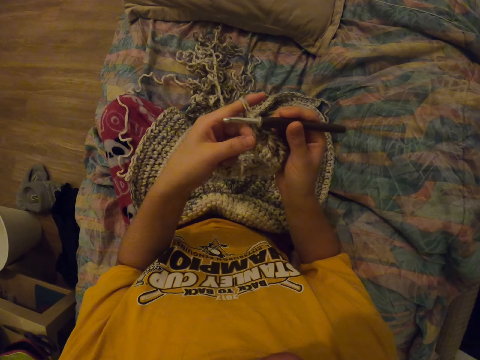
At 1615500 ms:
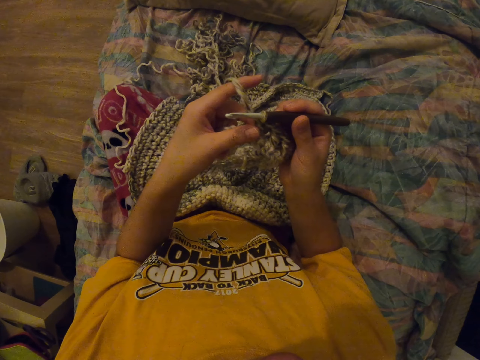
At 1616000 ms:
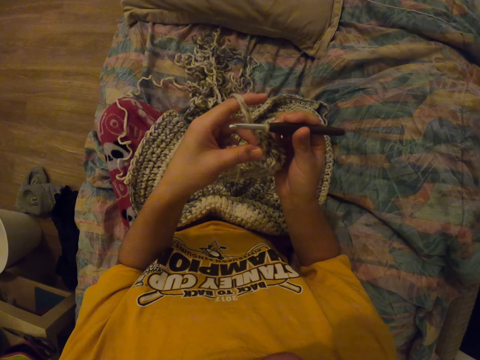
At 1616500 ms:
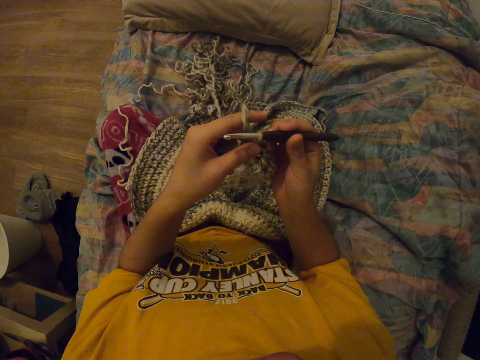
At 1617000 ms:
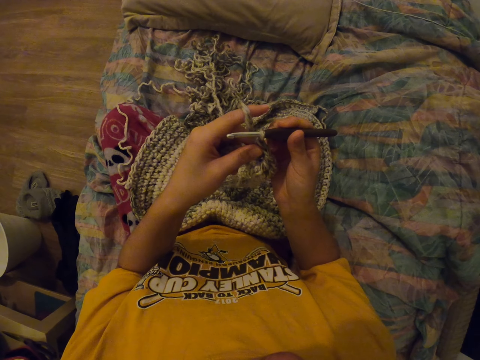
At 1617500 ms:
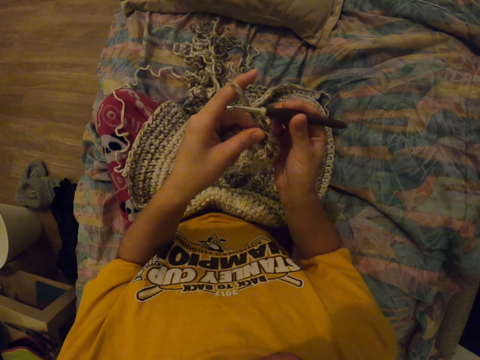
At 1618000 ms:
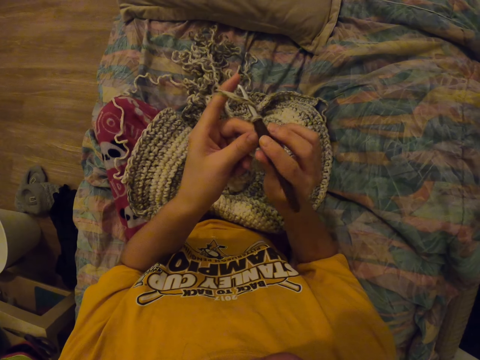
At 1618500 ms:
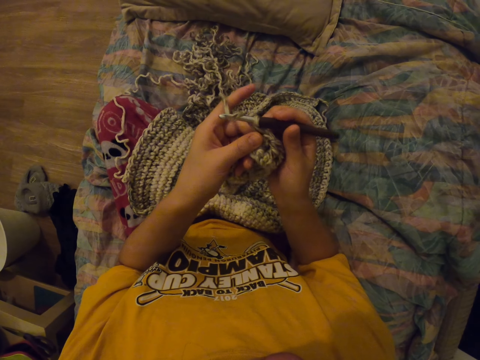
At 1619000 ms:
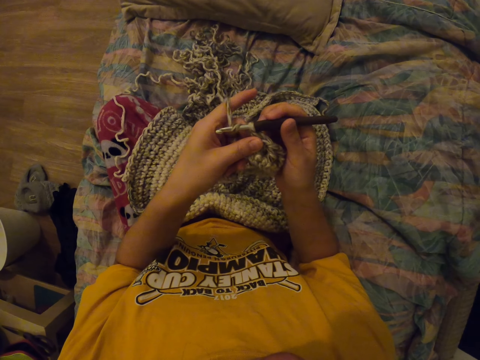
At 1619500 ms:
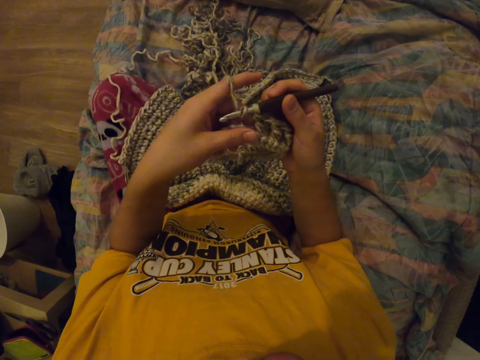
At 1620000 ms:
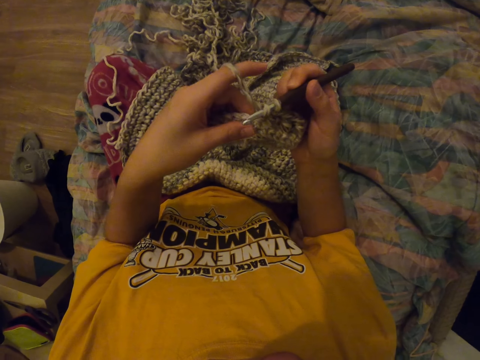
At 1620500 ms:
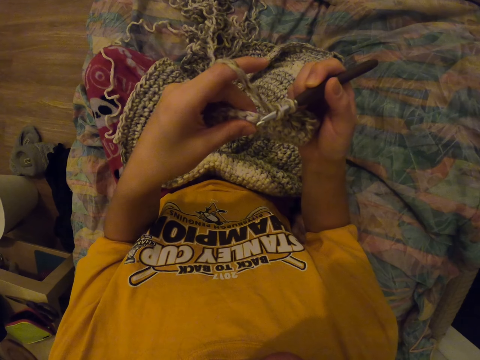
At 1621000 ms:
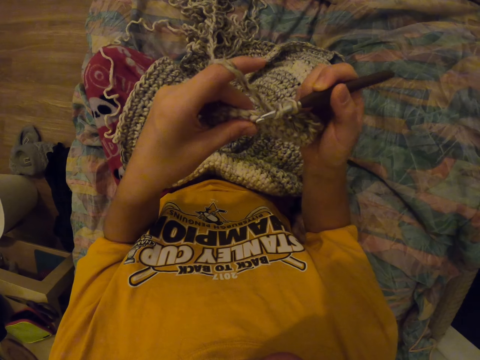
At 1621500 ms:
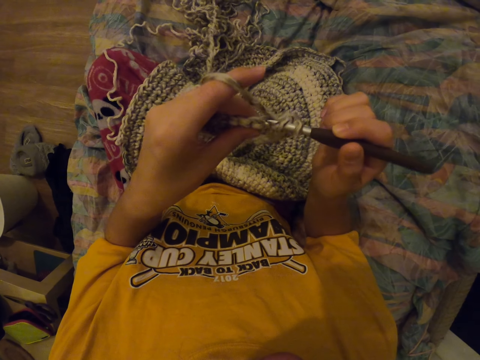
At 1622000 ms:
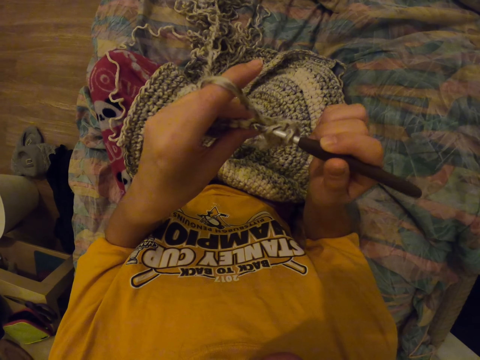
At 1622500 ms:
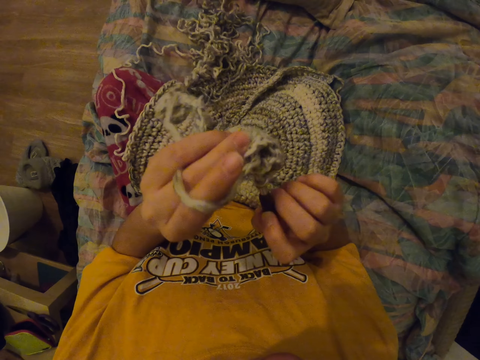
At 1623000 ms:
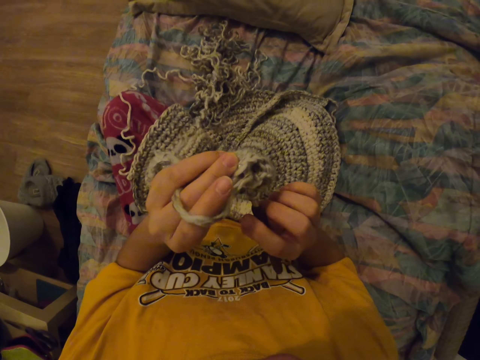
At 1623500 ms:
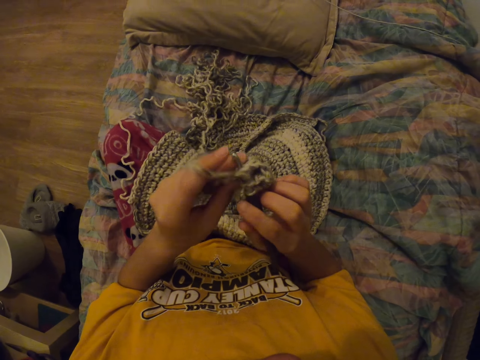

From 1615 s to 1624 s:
The camera wearer adjusts the bag with her left hand. She sews with the punch needle.

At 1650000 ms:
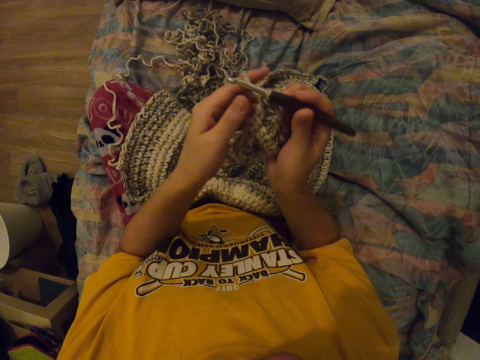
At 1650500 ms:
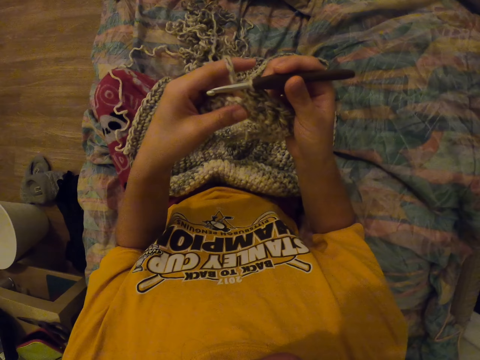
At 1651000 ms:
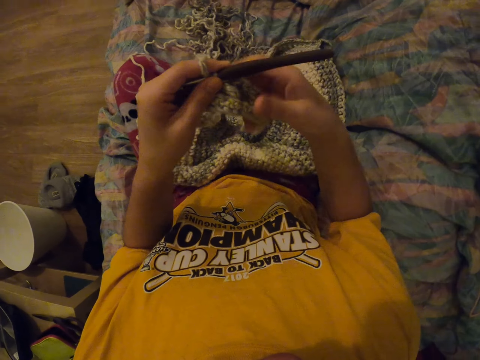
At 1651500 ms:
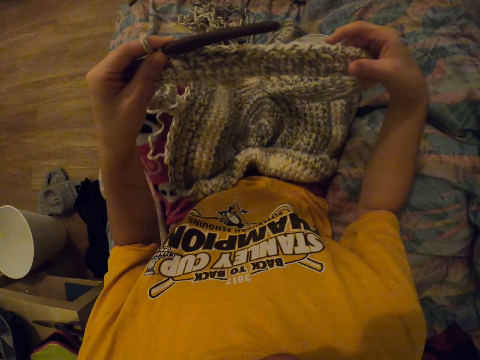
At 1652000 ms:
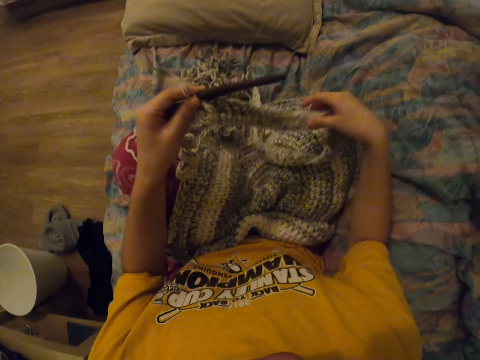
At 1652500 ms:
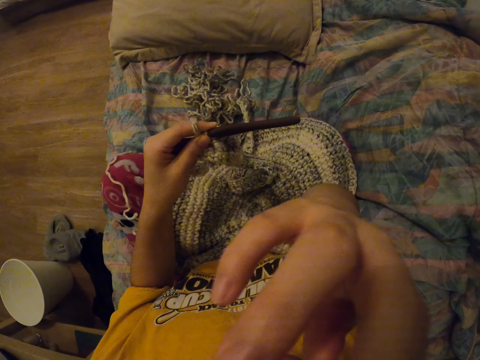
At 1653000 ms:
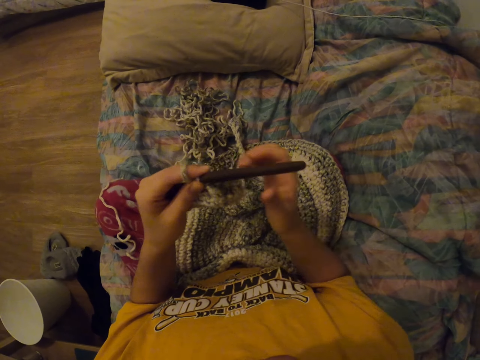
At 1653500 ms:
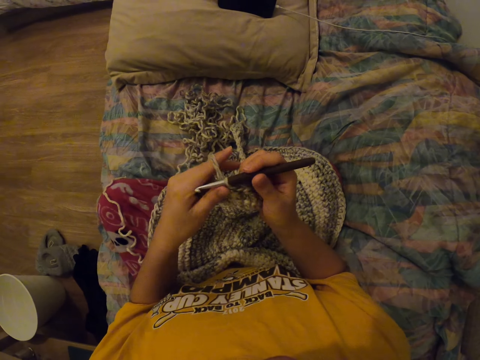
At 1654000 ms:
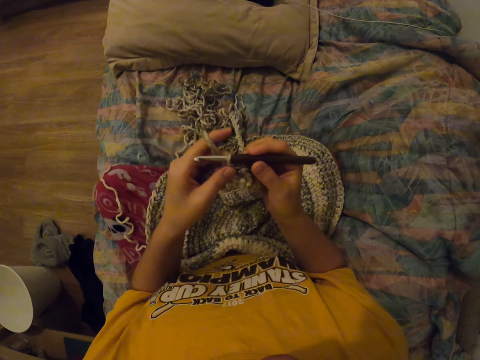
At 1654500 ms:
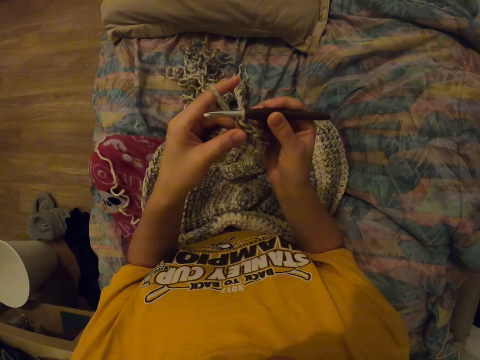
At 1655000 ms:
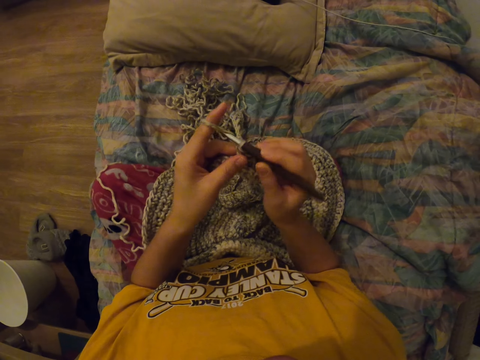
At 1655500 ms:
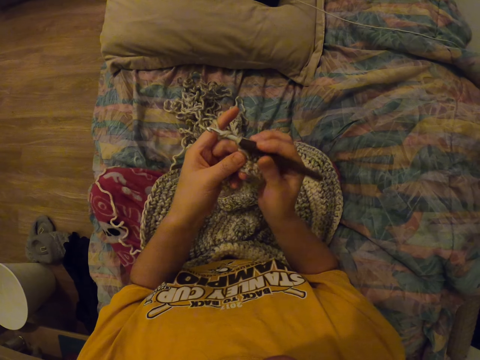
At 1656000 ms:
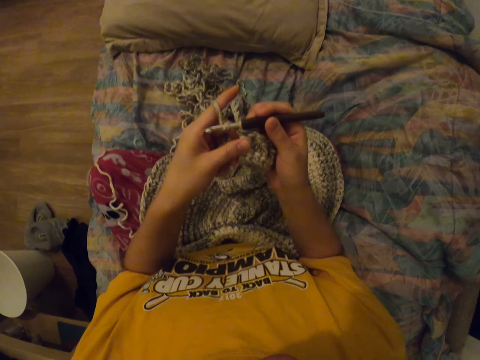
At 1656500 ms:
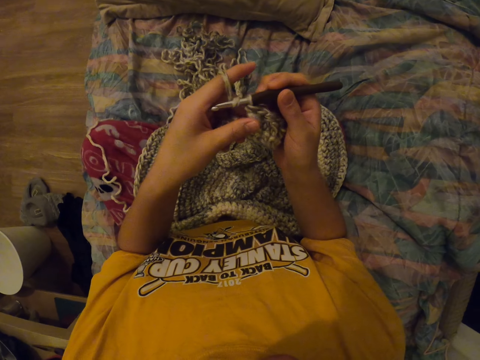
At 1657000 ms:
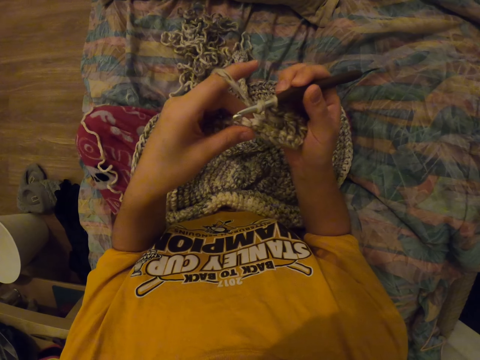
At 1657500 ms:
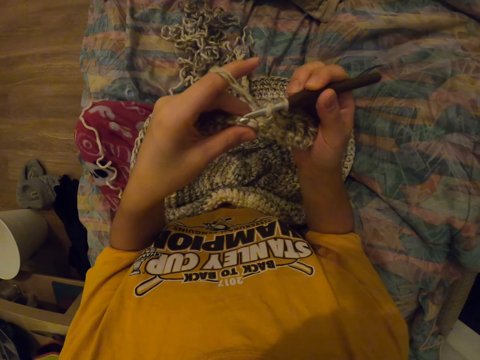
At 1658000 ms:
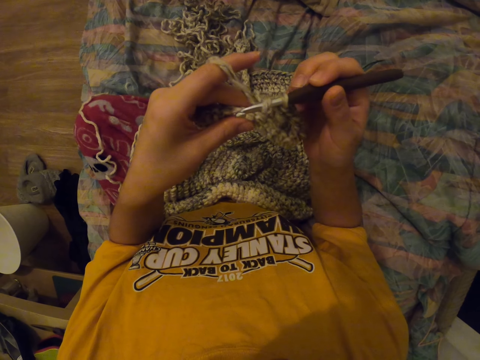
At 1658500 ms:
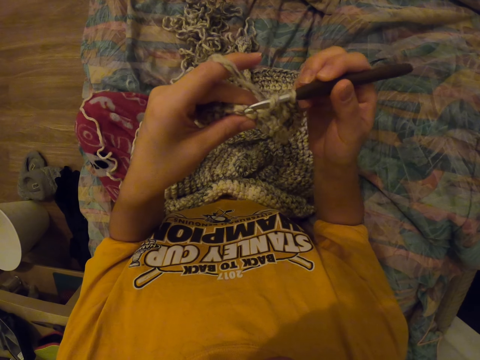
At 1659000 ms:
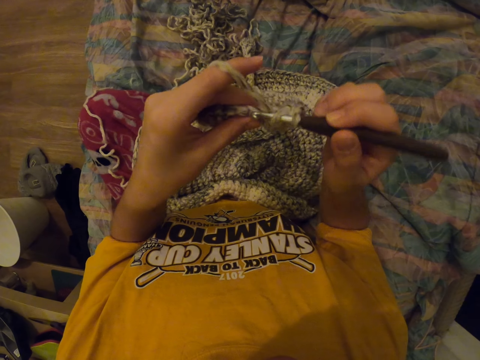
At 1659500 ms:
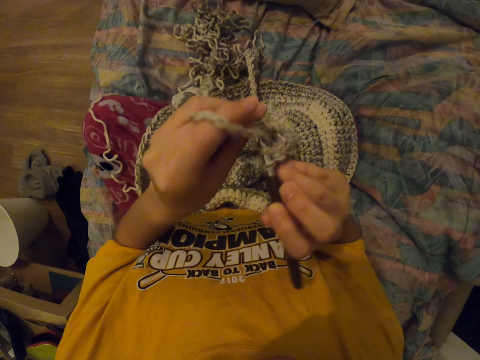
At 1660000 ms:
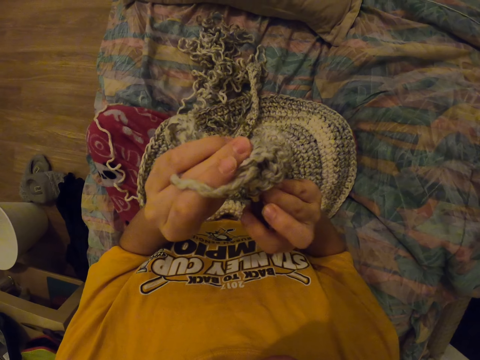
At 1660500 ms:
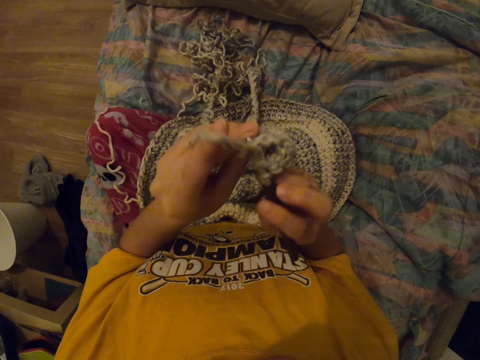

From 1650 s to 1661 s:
The camera wearer straightens the fabric. He pulls the bag with the right hand. He lifts his hand and puts down his hand. He sews with the punch needle. He knits the yarn with a crochet hook.

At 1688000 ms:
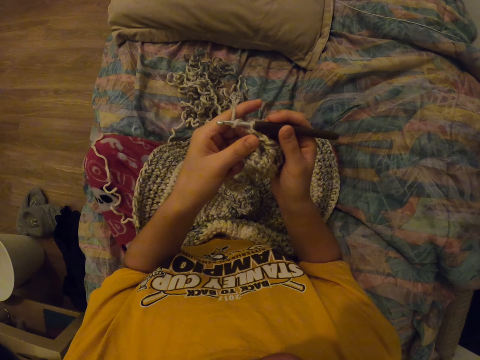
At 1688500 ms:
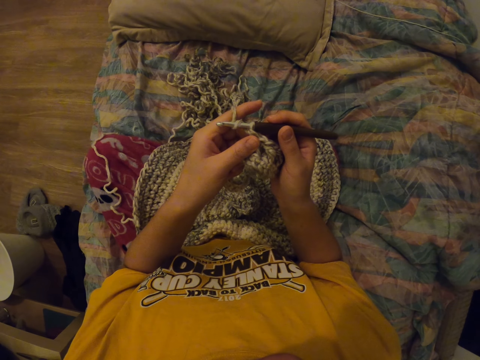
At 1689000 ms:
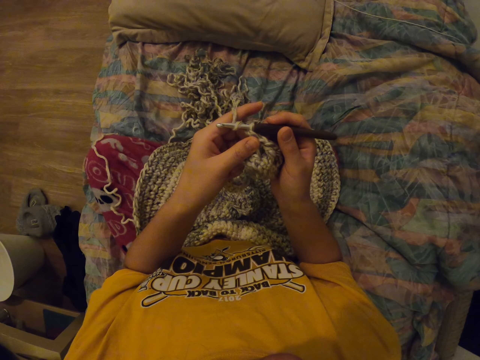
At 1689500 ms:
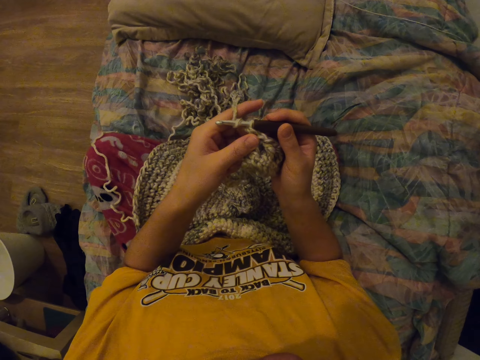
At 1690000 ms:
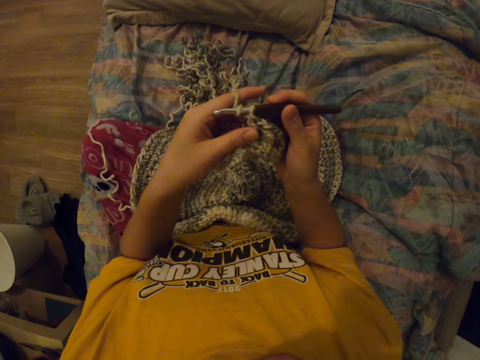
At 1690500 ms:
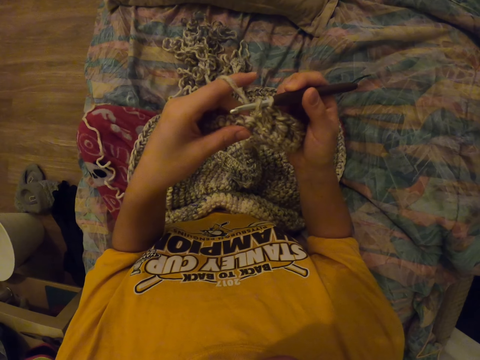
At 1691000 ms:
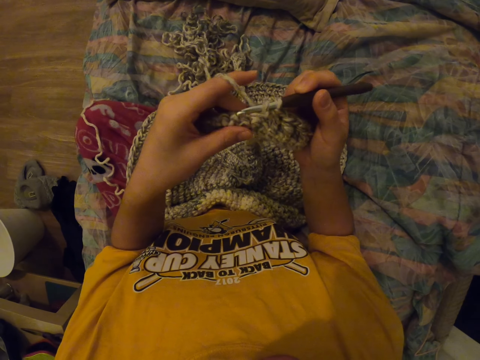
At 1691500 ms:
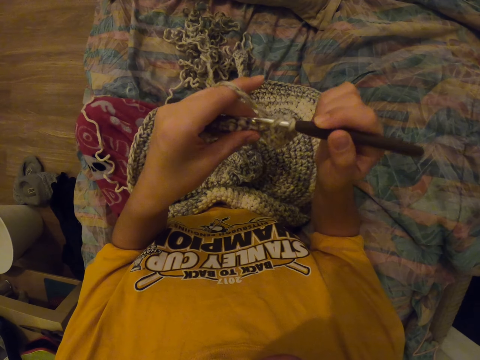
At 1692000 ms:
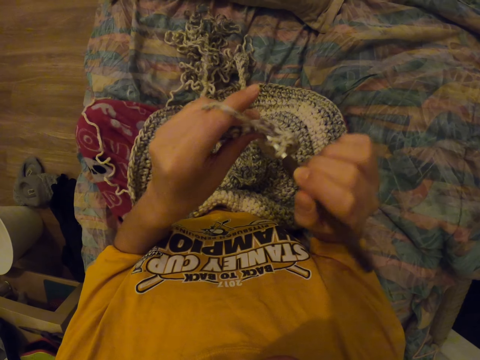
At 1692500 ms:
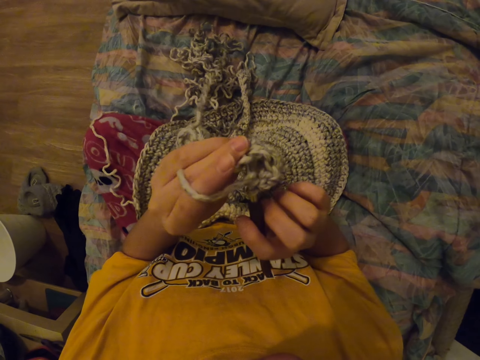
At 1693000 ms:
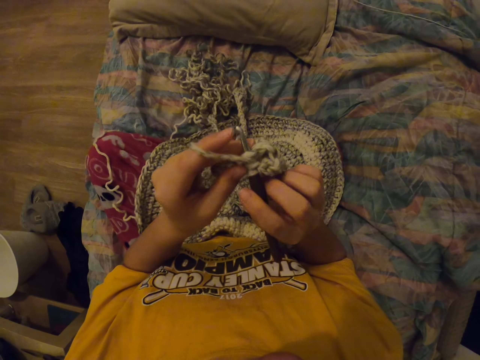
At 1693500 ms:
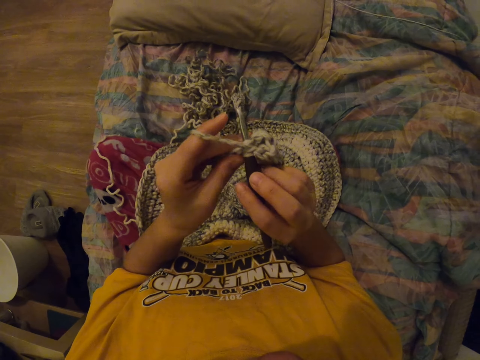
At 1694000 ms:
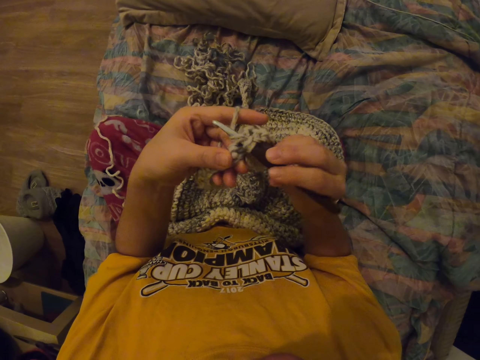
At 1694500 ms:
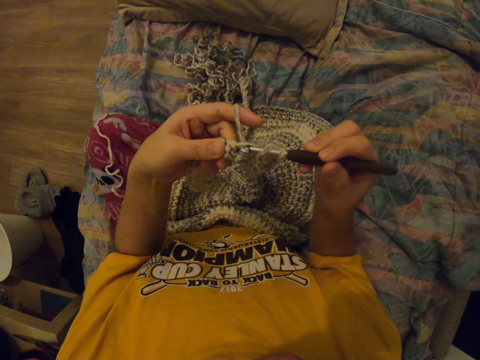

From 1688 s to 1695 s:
The camera wearer knits the yarn with a crochet hook.
